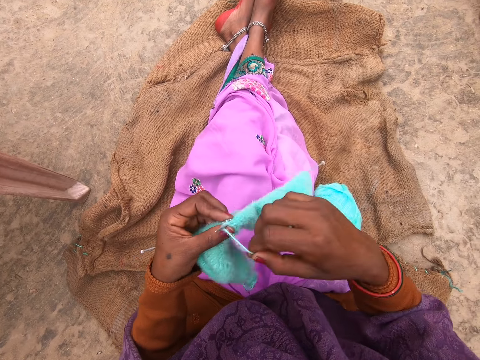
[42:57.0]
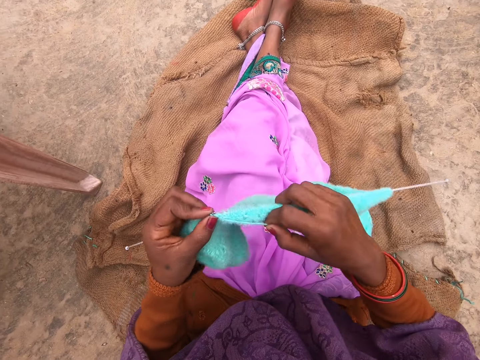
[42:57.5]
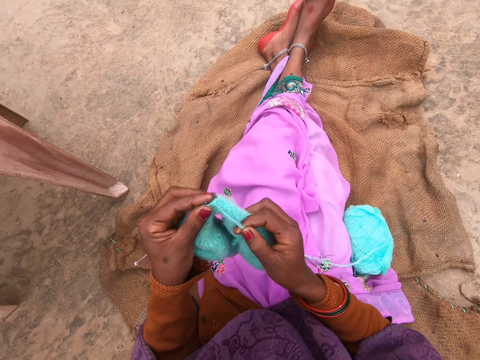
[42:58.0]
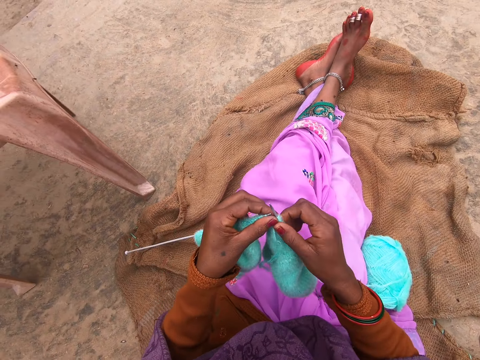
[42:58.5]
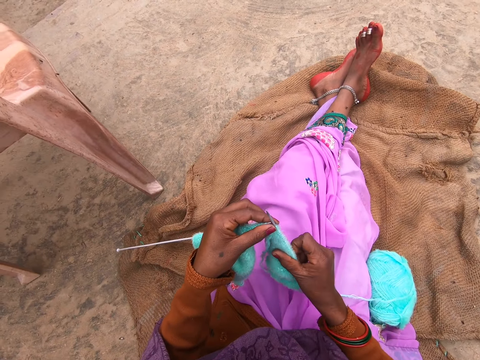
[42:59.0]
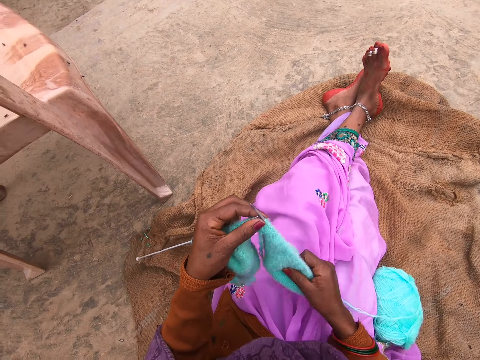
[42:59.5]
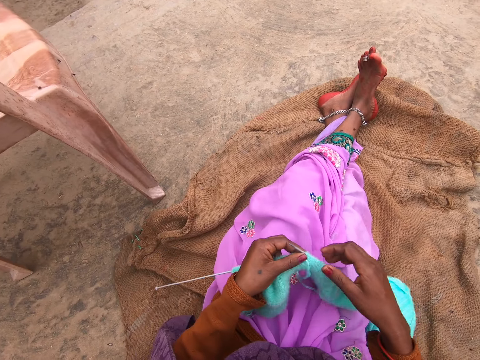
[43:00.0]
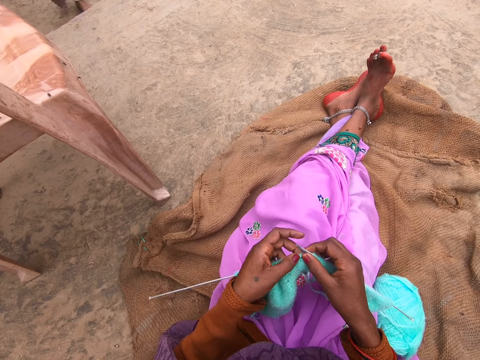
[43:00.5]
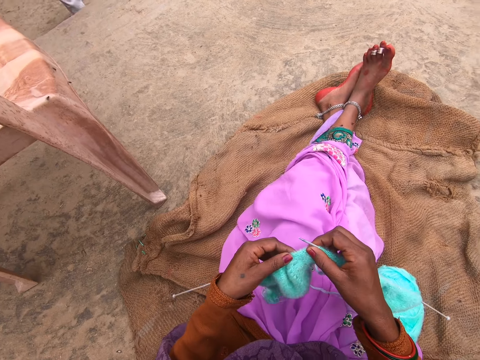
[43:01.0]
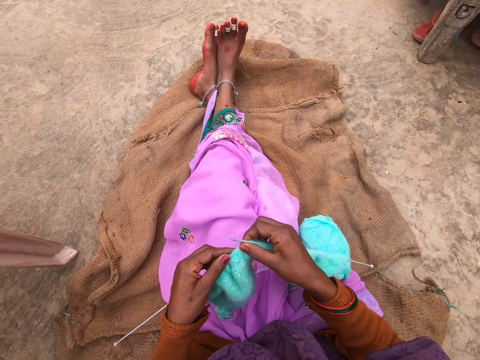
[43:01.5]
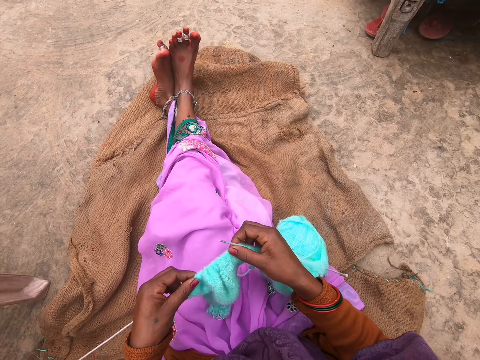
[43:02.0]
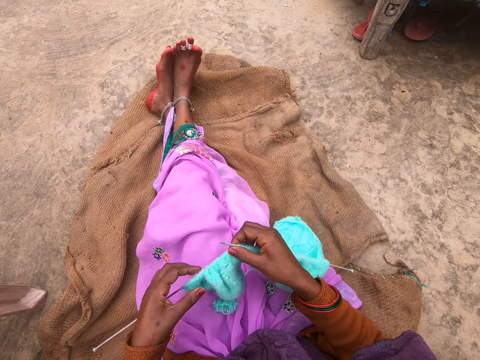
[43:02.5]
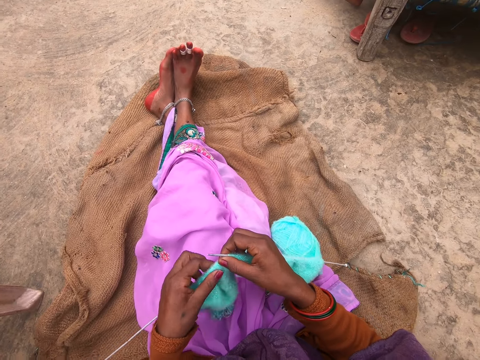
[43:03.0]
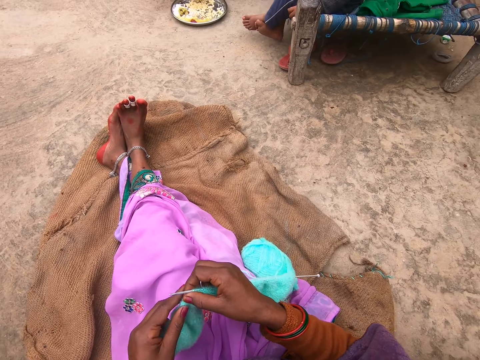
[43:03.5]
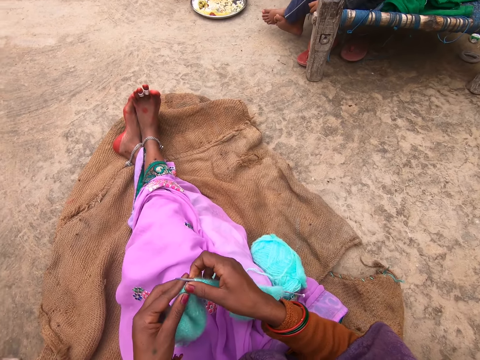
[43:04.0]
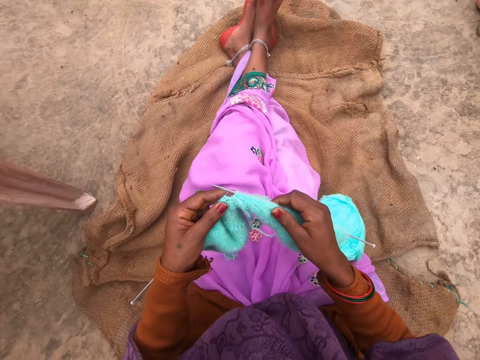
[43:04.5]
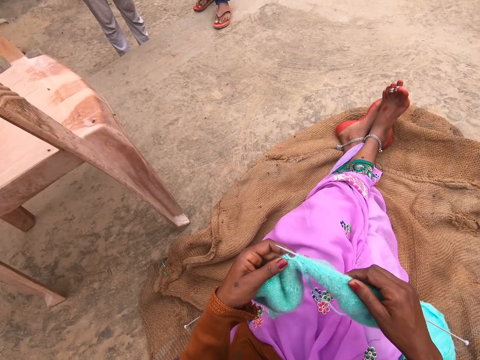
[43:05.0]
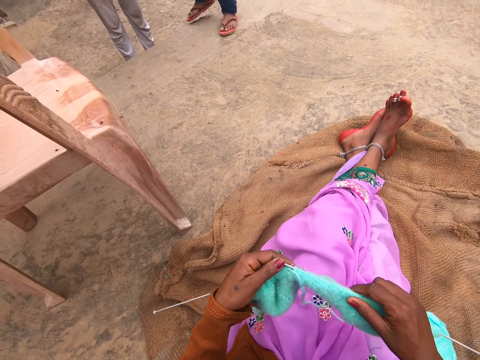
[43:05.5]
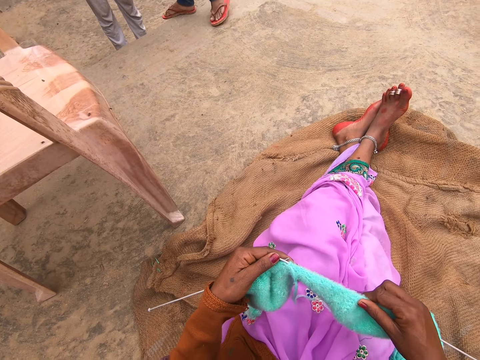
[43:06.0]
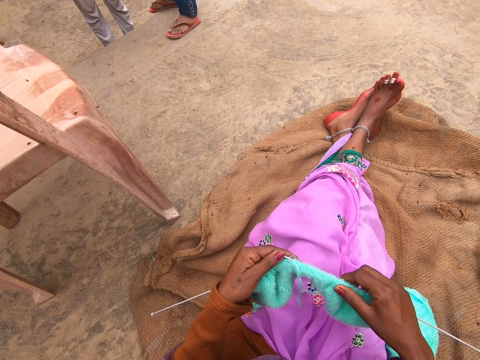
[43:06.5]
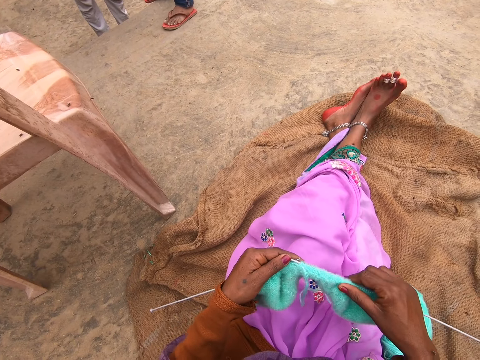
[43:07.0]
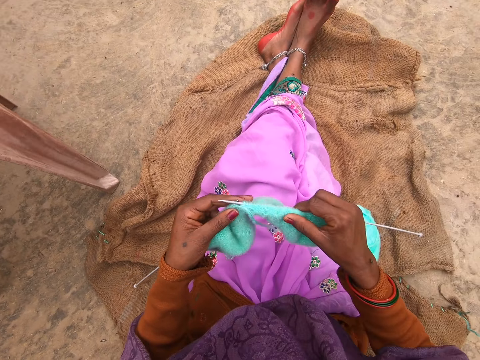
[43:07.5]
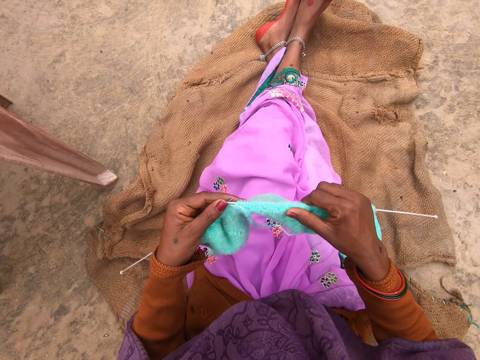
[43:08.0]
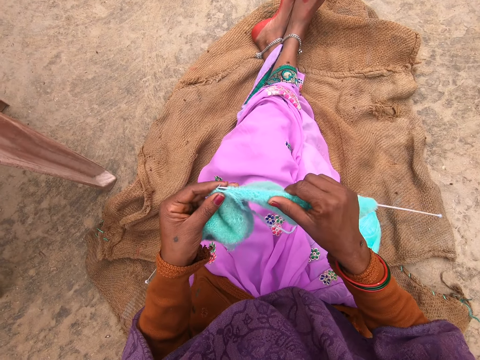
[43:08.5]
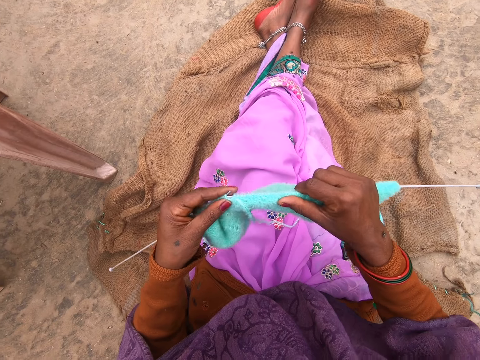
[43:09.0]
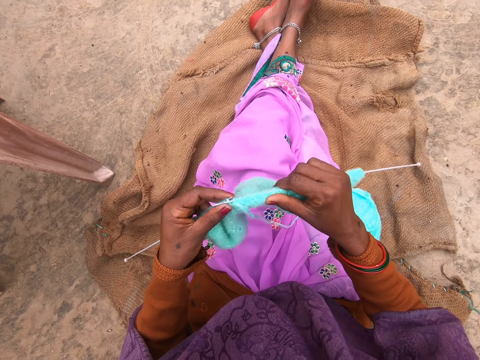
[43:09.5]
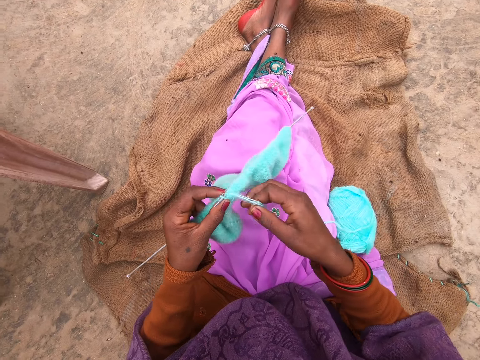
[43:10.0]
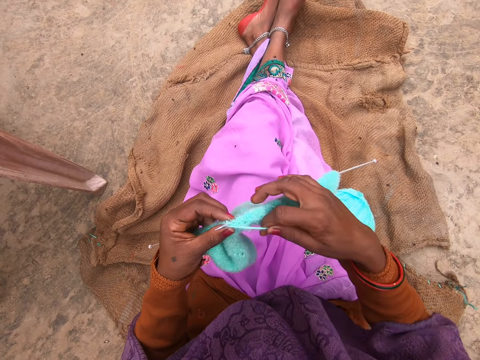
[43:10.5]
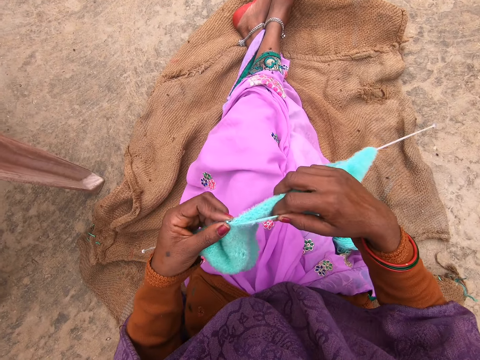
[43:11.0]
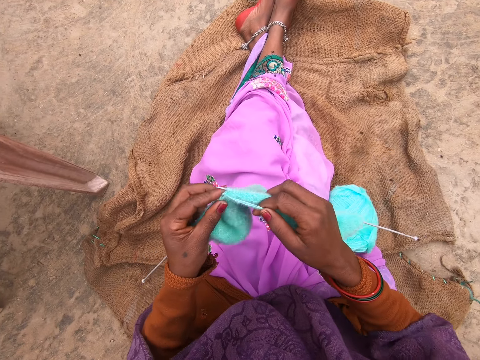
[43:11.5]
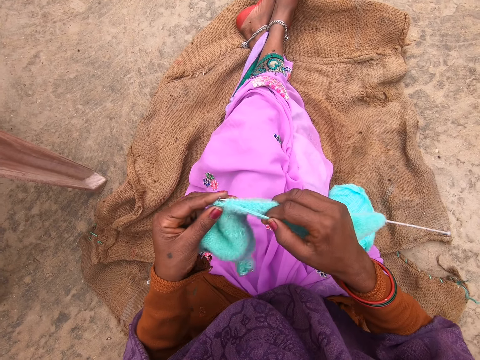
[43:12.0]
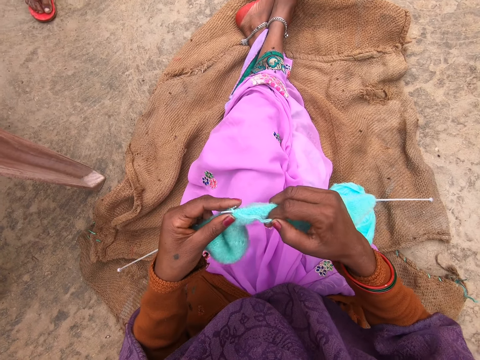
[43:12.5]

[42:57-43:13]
The camera wearer rolls the yarn over the needle. She knits the yarn with the needle. She adjusts the yarn on the needle with her right hand. She adjusts the yarn on the needle with her left hand. She converses with the boy and a man. She rolls the yarn over the needle. She knits the yarn with the needle.

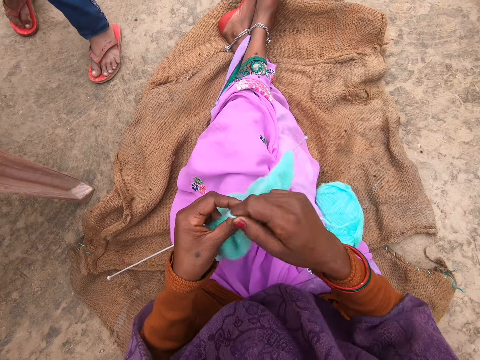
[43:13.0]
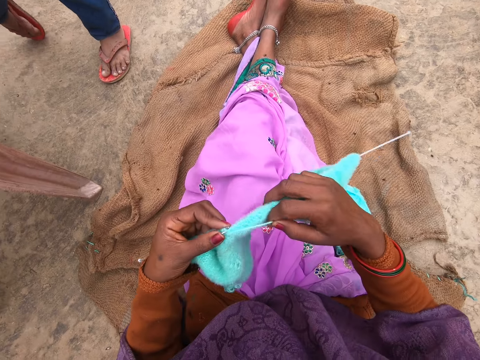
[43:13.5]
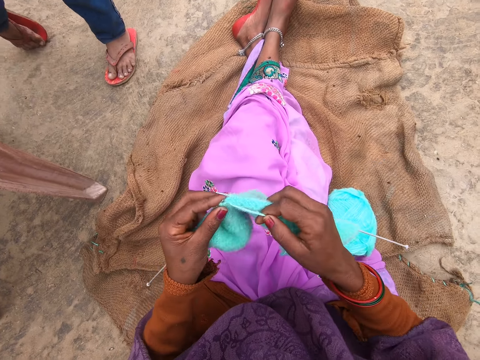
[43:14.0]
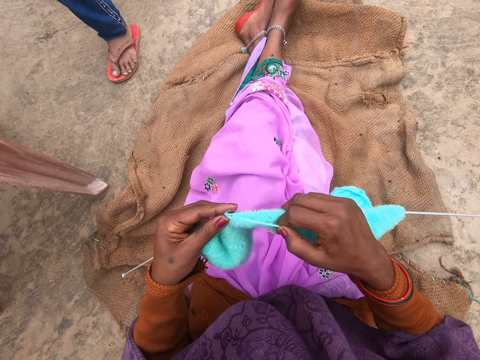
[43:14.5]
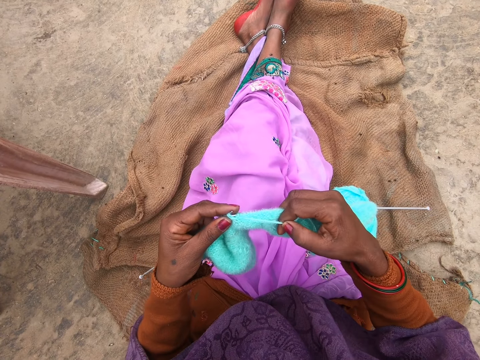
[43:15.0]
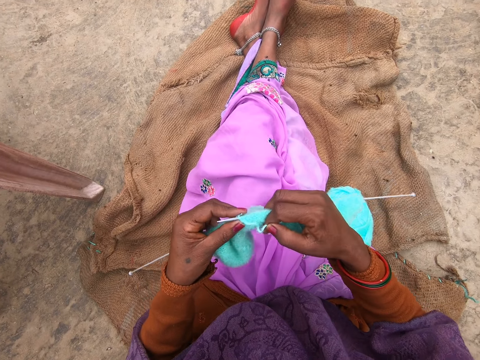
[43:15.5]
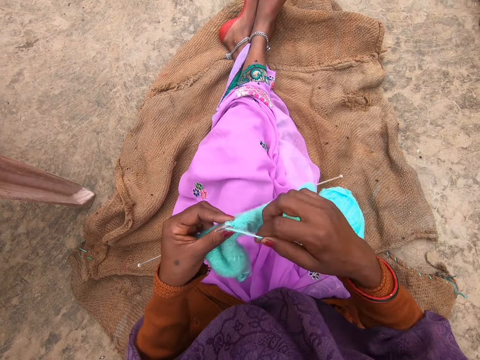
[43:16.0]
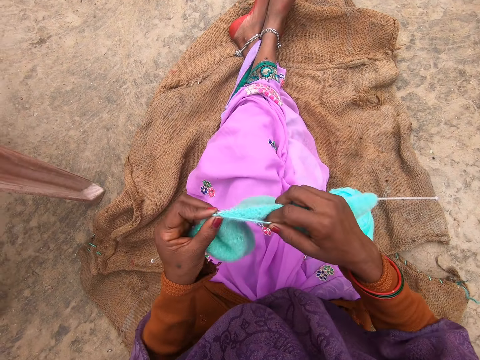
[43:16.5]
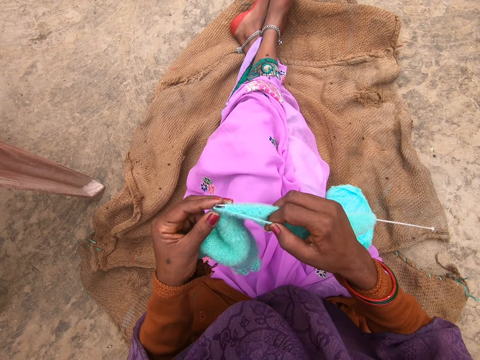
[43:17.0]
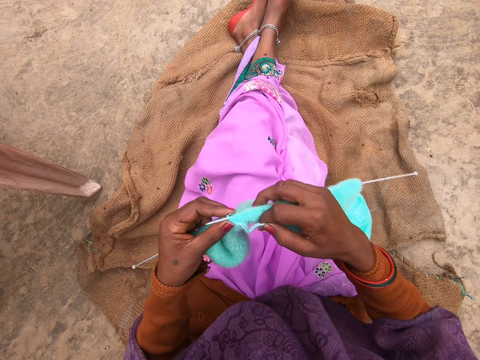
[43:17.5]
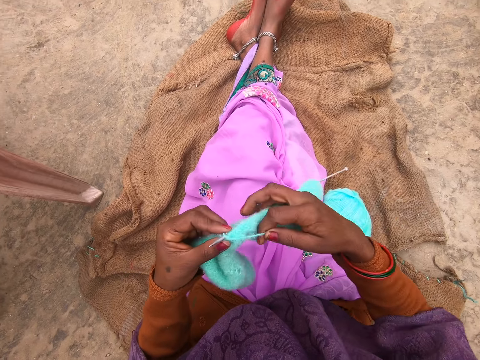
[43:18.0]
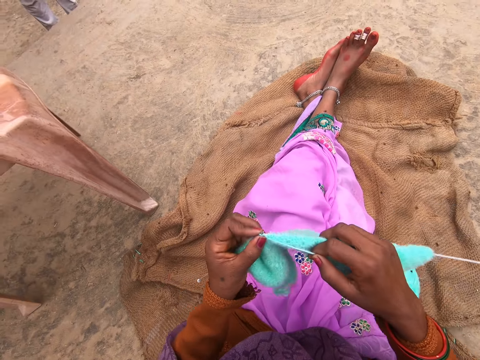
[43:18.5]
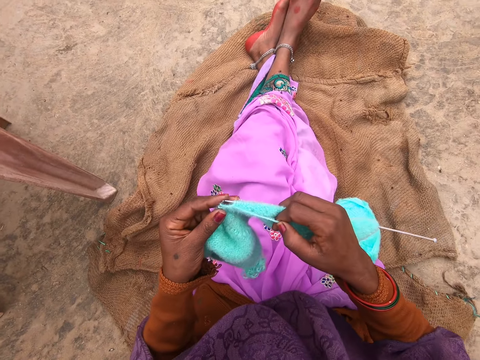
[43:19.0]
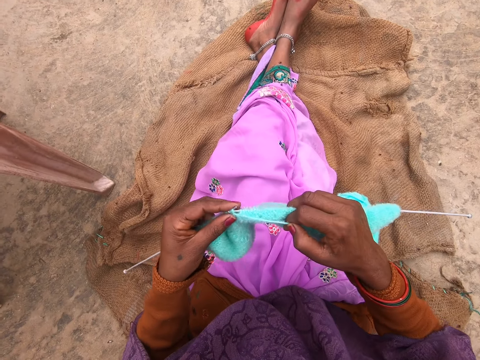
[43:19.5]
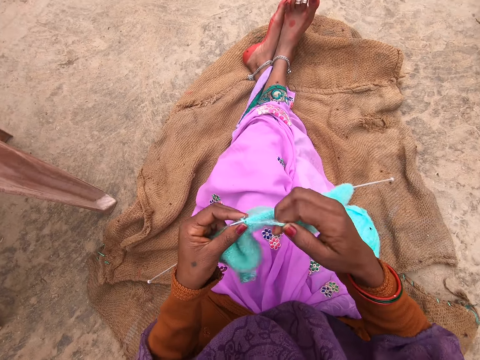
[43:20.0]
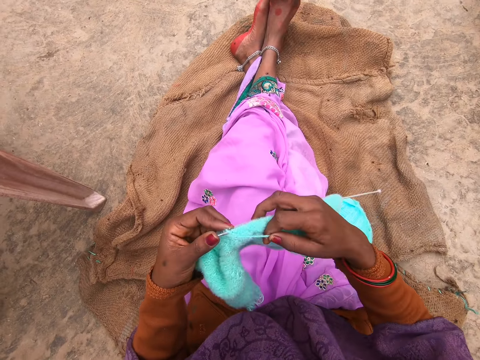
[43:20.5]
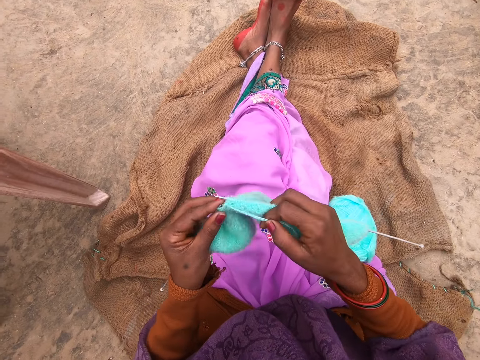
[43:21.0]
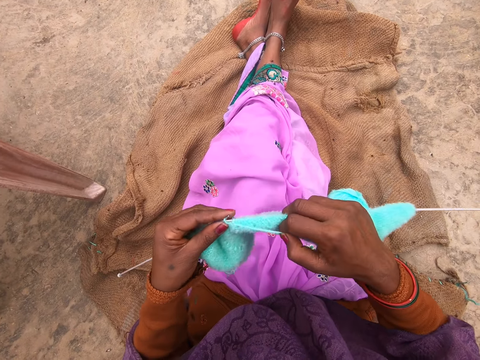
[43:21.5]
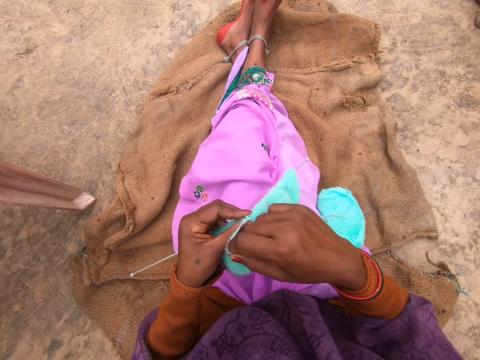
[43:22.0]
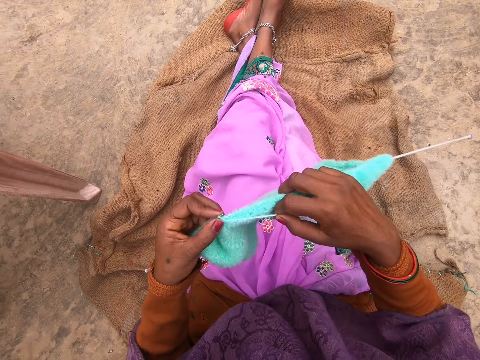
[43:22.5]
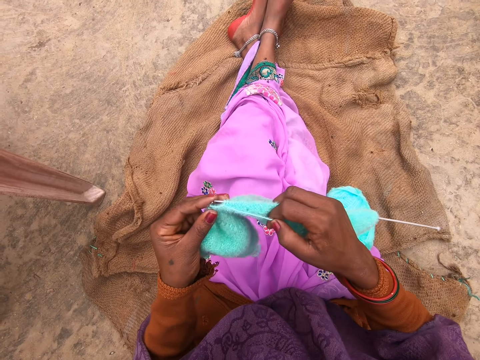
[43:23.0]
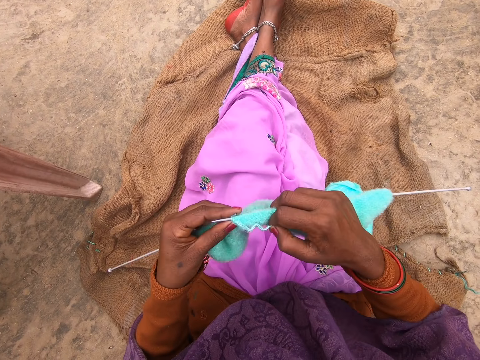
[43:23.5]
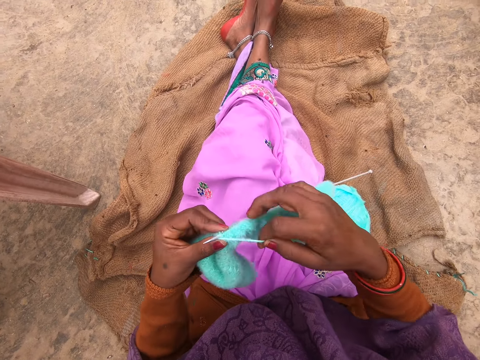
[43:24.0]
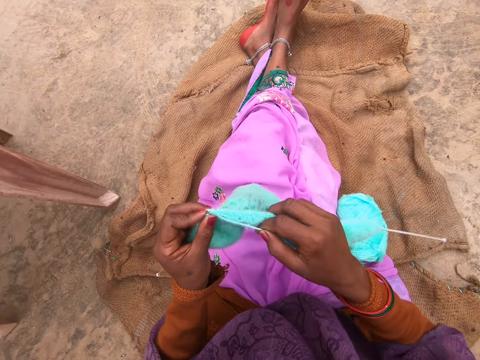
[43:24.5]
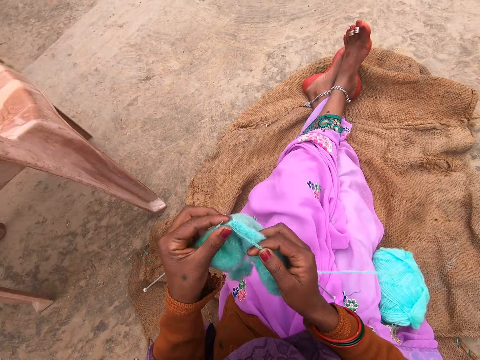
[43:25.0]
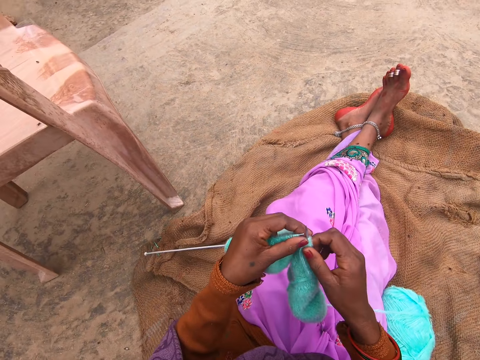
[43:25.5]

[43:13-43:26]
The camera wearer rolls the yarn over the needle. The boy stands in front of the camera wearer. She knits the yarn with the needle. She rolls the yarn over the needle. She knits the yarn with the needle. She rolls the yarn over the needle. She knits the yarn with the needle. She rolls the yarn over the needle. She knits the yarn with the needle. She rolls the yarn over the needle. She knits the yarn with the needle. She rolls the yarn over the needle. She knits the yarn with the needle.
